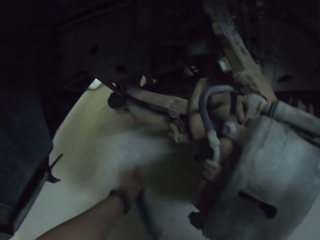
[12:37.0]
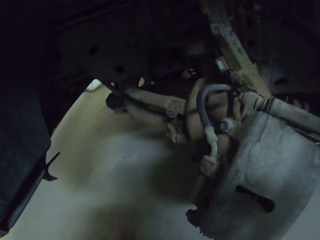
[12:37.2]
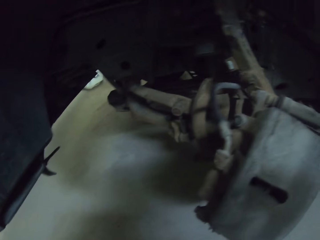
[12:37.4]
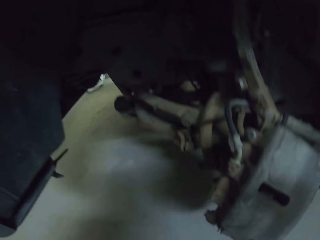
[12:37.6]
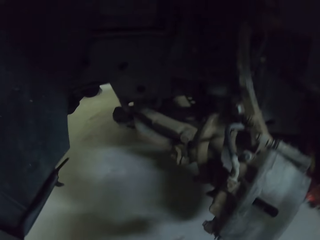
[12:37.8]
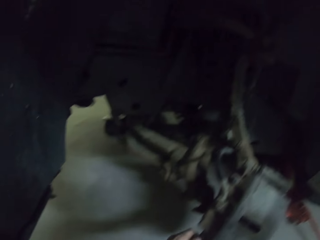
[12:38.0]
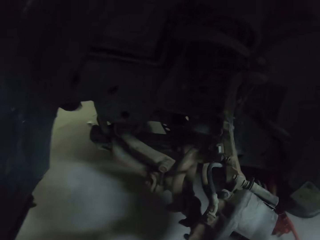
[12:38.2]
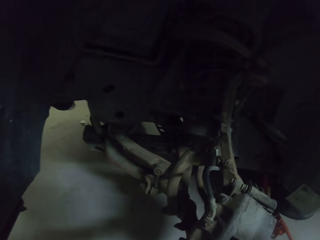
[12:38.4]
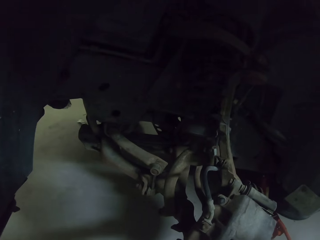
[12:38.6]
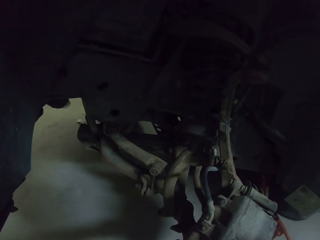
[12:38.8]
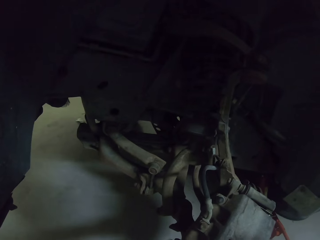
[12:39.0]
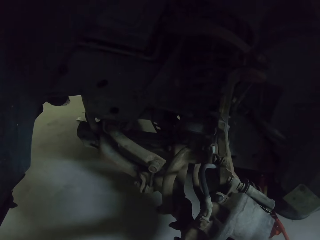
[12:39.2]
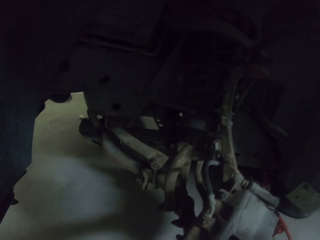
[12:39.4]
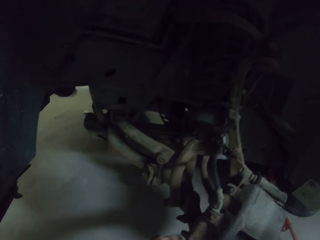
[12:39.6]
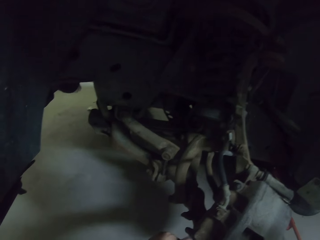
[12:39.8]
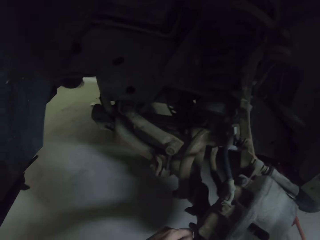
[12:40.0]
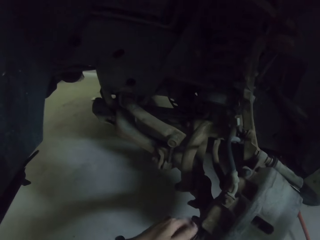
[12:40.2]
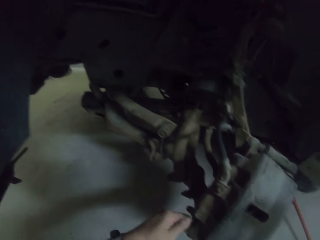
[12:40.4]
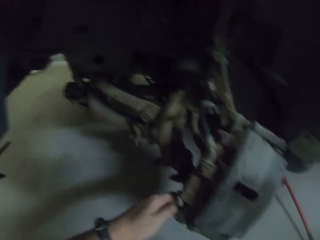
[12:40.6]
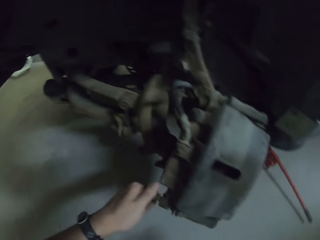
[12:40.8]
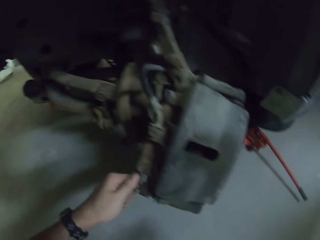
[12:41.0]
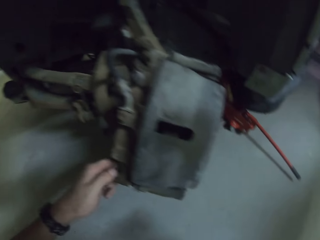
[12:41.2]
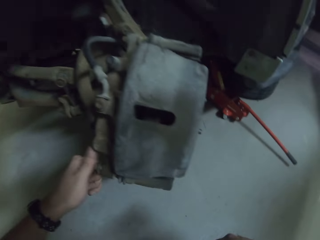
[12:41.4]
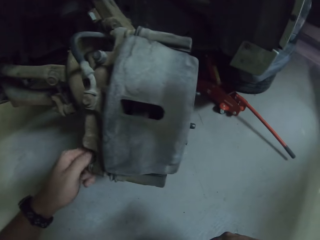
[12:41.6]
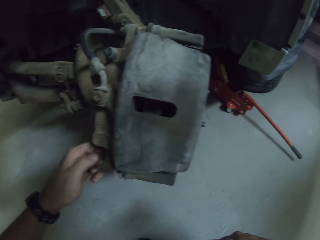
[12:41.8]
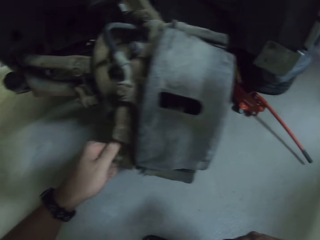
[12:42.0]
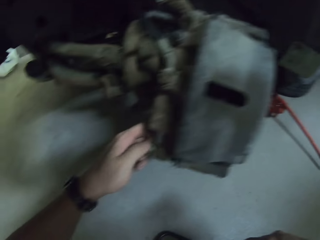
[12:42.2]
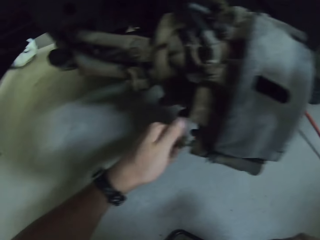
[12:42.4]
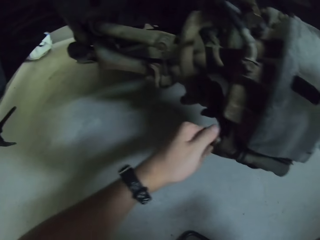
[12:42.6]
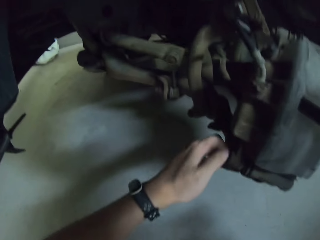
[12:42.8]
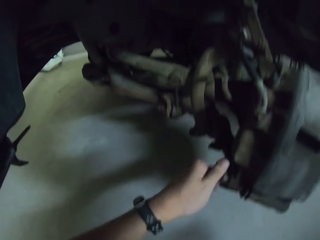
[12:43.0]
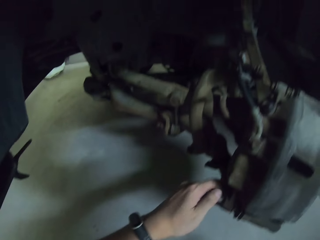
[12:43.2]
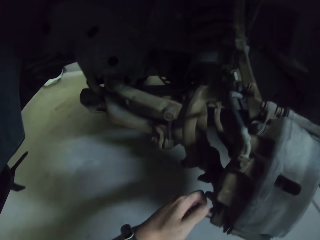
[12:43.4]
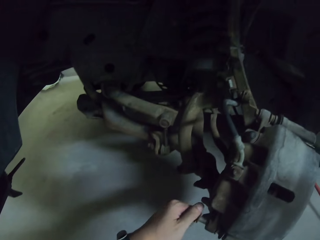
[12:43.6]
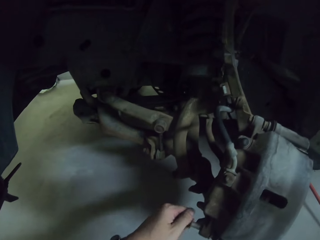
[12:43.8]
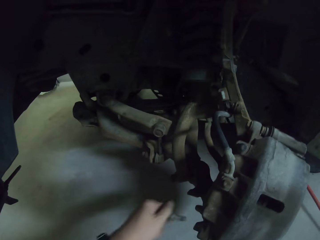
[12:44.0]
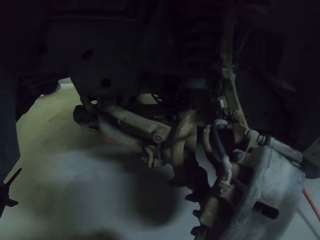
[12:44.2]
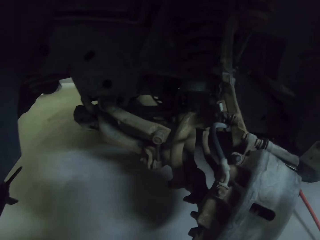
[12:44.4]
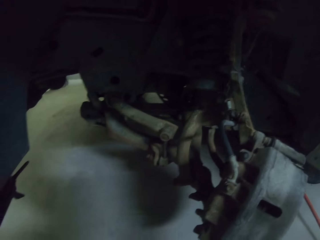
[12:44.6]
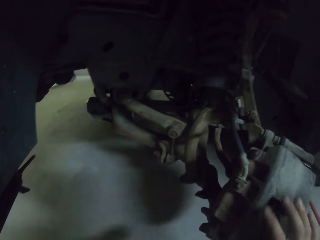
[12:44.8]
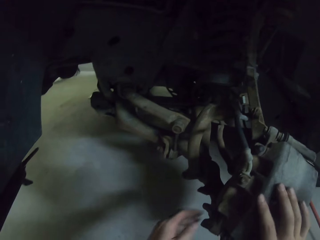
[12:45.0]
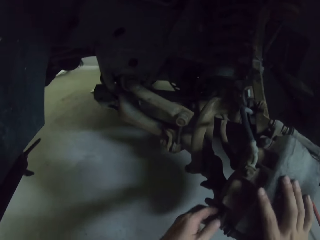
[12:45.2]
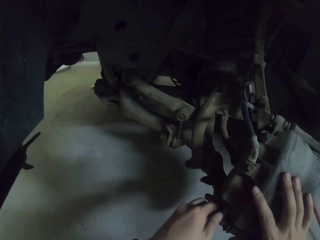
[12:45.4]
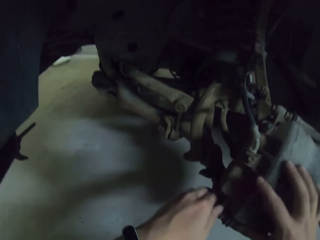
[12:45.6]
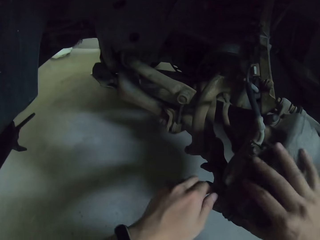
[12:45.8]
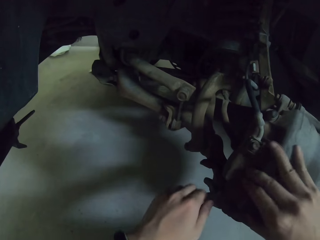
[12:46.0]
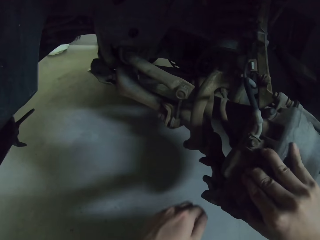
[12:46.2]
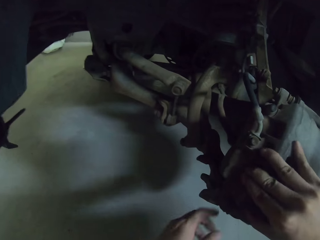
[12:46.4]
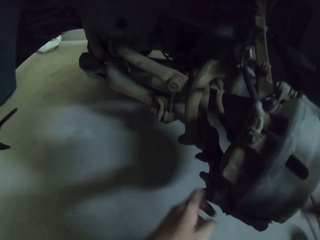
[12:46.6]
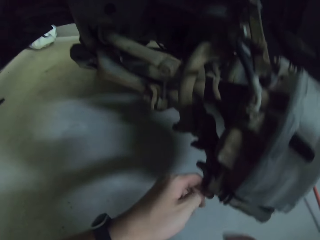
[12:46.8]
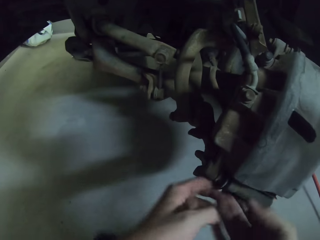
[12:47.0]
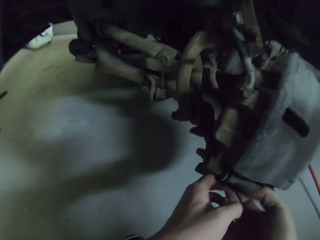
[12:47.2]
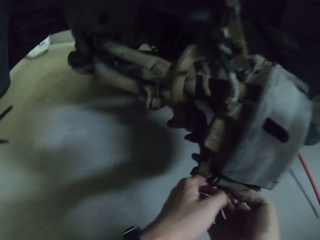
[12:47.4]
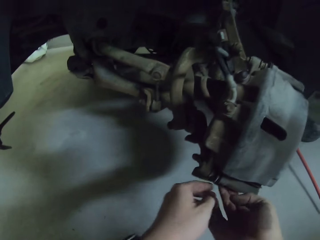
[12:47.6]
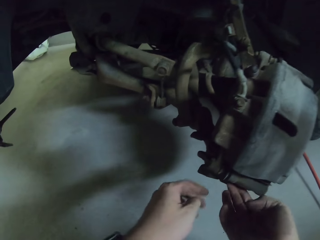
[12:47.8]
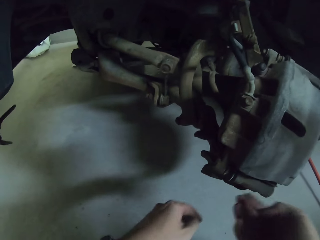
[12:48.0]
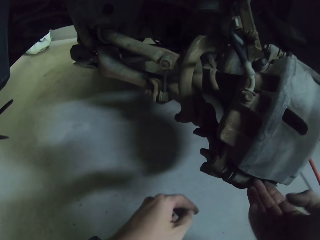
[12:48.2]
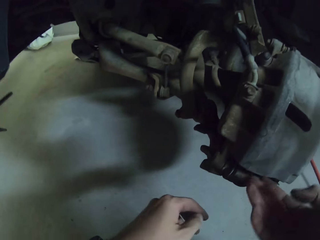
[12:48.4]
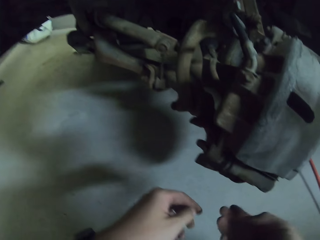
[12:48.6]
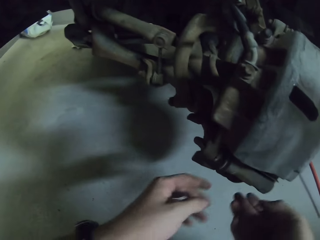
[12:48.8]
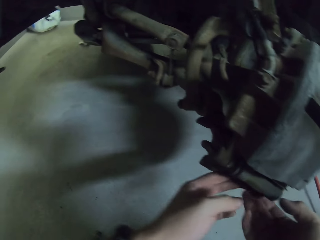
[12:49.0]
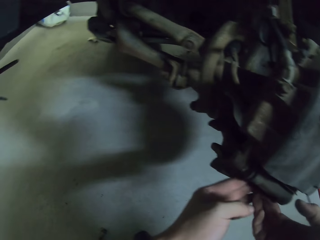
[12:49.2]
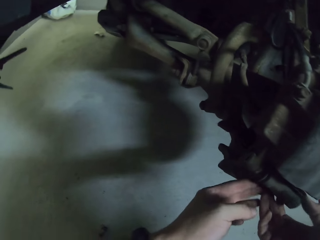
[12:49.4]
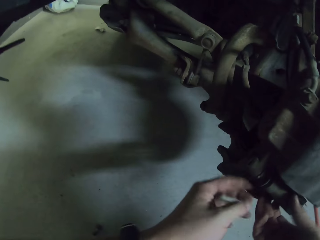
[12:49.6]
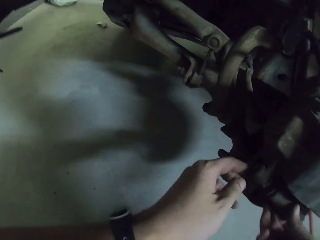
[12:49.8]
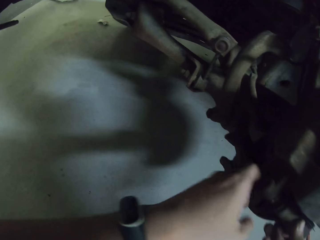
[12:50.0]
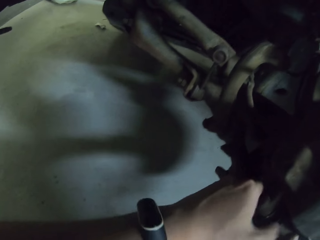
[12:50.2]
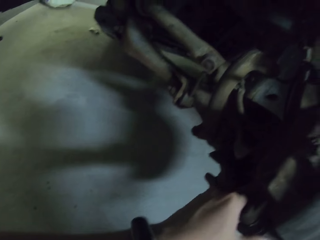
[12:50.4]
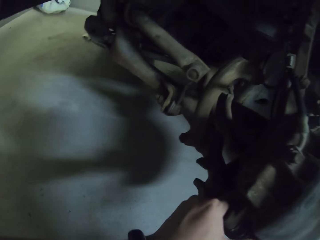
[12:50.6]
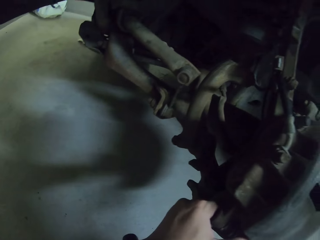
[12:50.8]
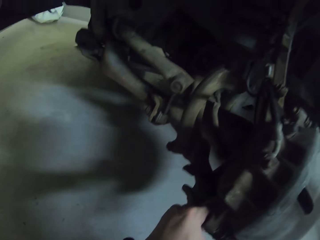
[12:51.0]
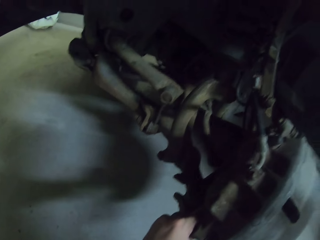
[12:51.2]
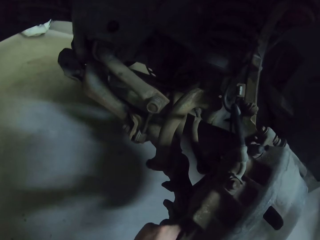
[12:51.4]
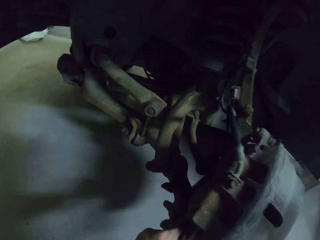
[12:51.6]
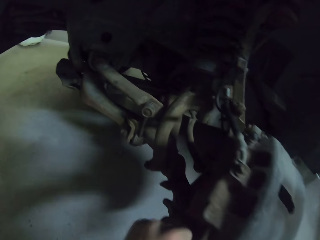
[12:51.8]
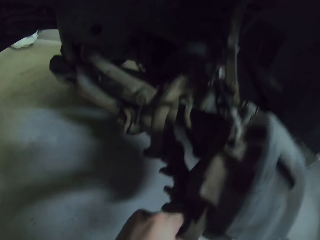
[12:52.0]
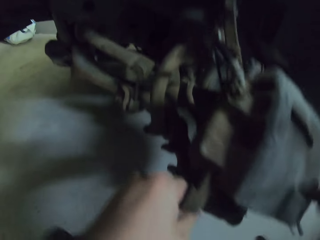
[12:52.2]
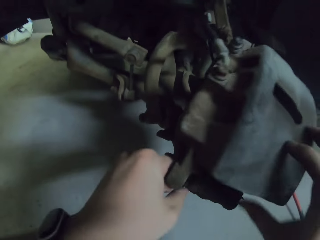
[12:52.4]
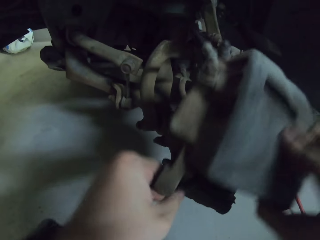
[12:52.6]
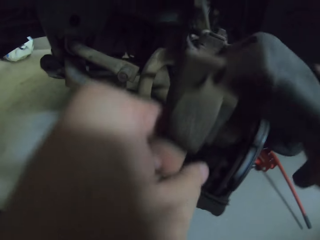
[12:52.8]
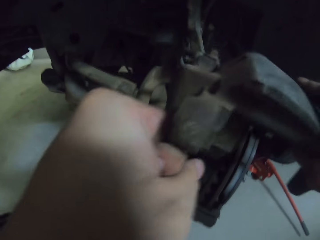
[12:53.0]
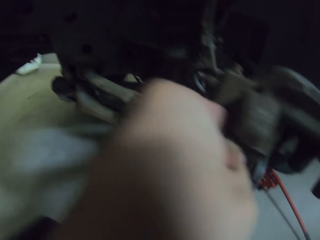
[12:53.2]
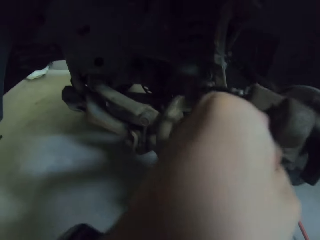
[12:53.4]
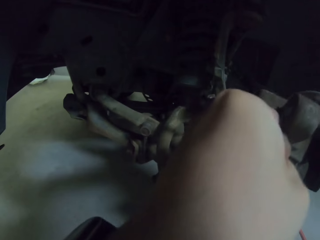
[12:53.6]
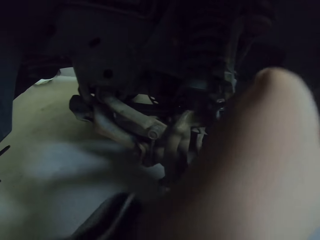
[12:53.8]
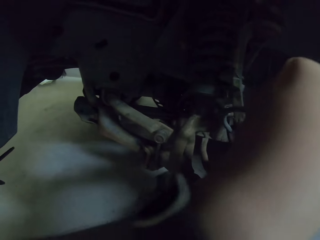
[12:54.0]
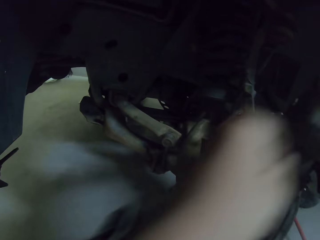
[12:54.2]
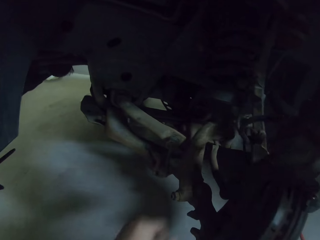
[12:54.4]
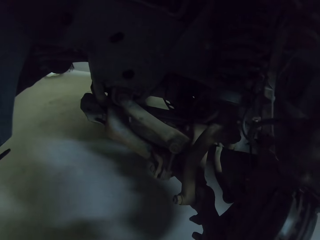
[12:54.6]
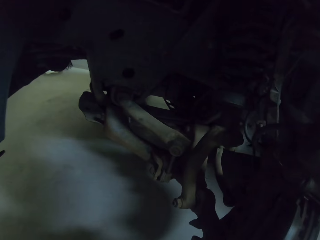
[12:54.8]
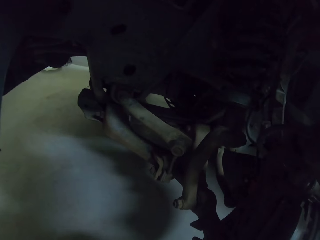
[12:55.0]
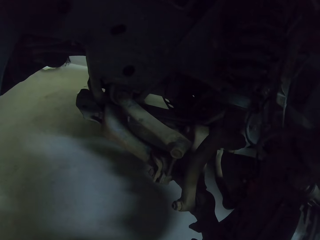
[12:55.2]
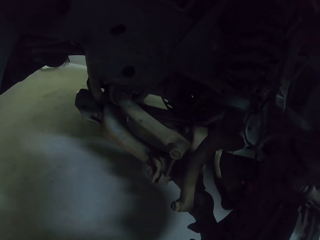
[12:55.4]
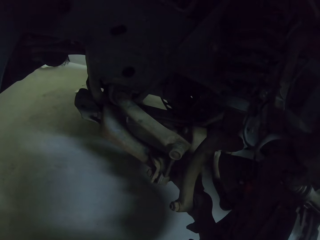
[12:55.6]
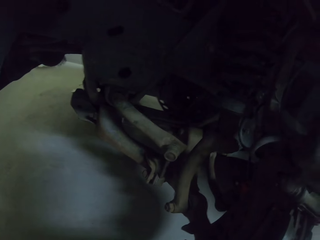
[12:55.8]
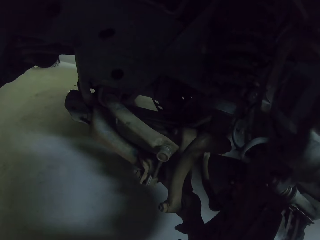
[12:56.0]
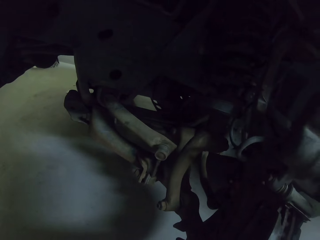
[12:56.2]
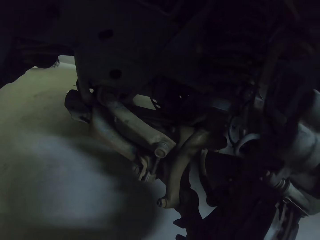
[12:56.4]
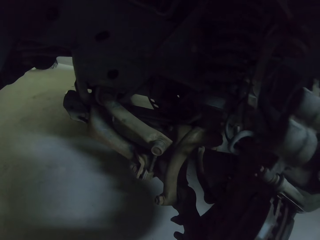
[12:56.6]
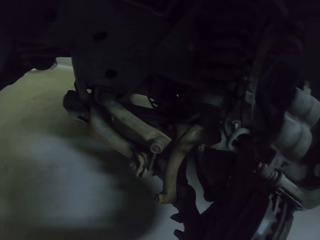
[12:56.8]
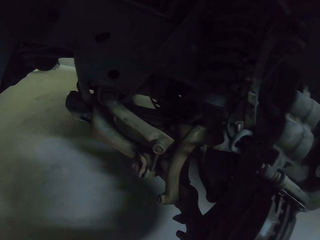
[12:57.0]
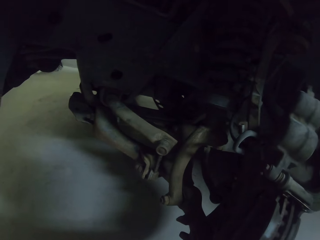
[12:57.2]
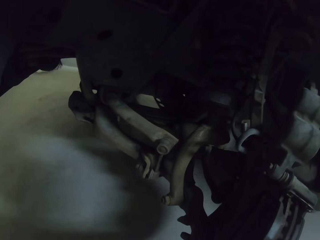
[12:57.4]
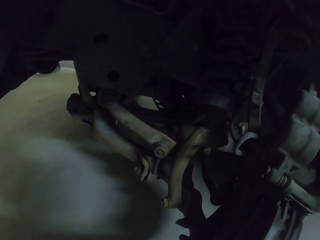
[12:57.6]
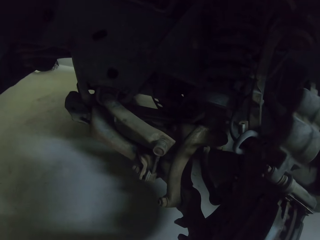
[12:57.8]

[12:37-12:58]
The camera wearer adjusts the nut using his hand. He loosens the car nut with his left hand. He holds the car nut with his left hand. He lifts the car part of the wheel.
